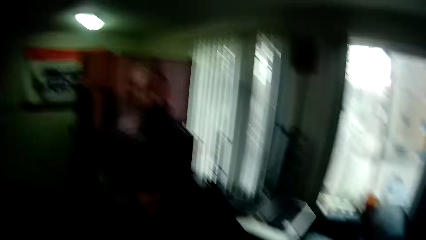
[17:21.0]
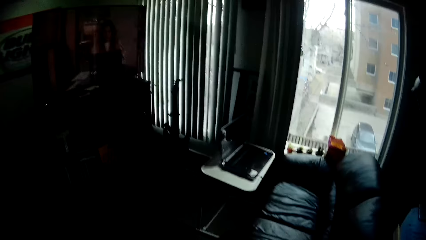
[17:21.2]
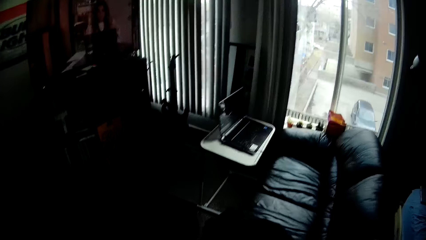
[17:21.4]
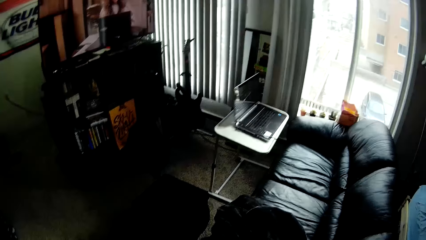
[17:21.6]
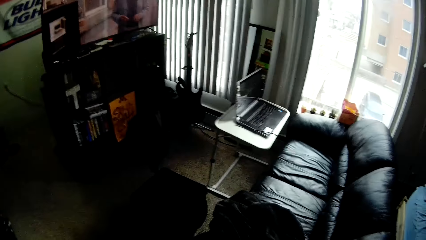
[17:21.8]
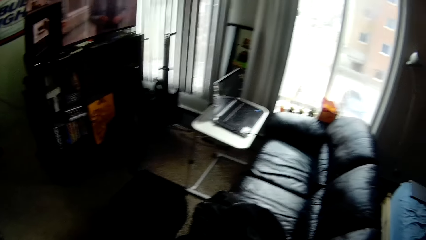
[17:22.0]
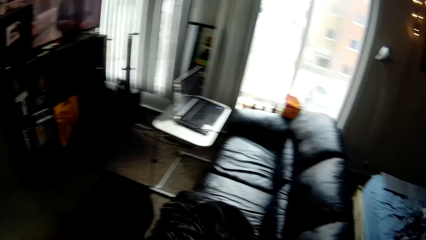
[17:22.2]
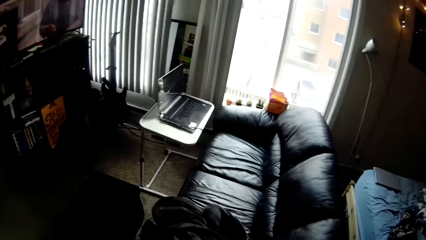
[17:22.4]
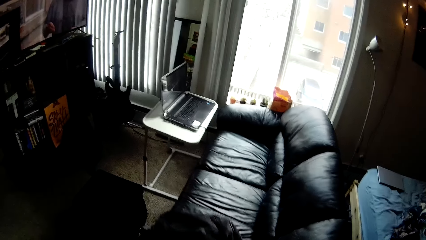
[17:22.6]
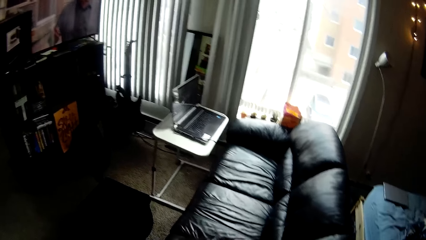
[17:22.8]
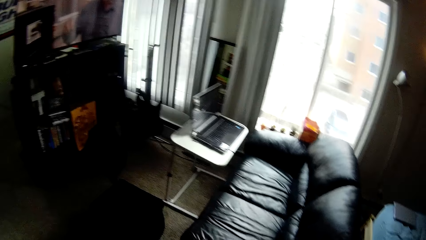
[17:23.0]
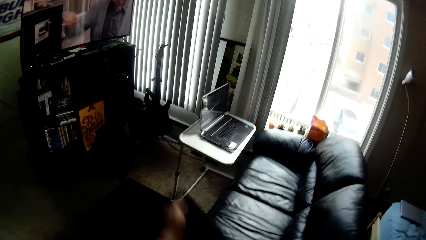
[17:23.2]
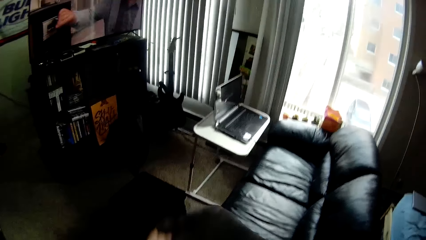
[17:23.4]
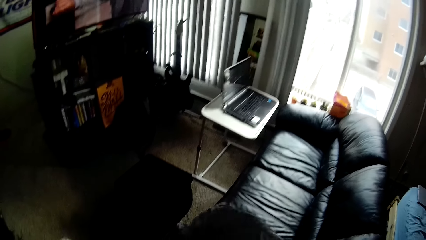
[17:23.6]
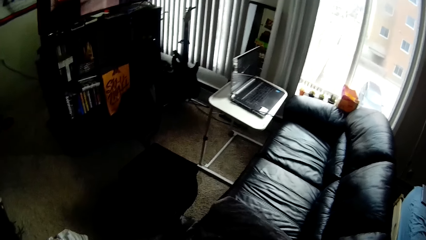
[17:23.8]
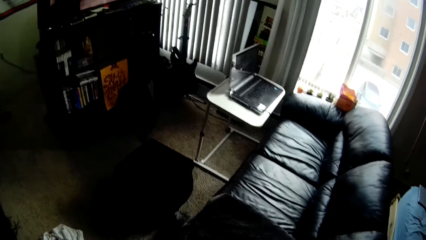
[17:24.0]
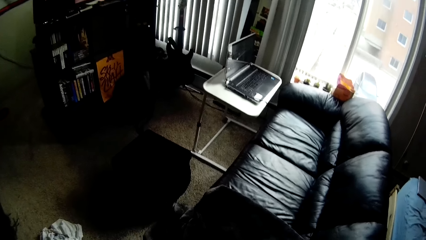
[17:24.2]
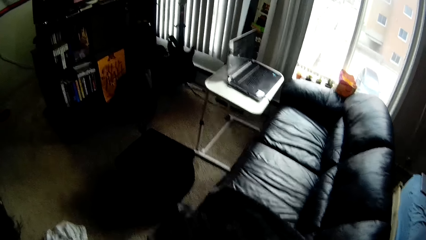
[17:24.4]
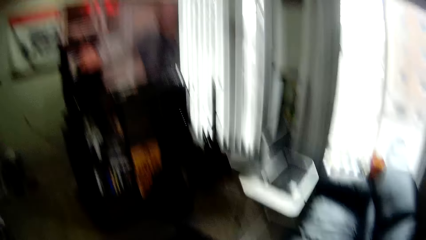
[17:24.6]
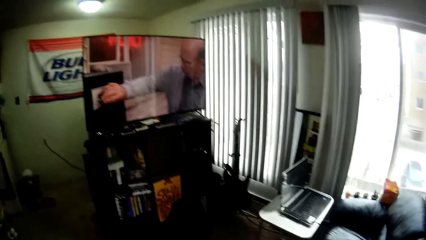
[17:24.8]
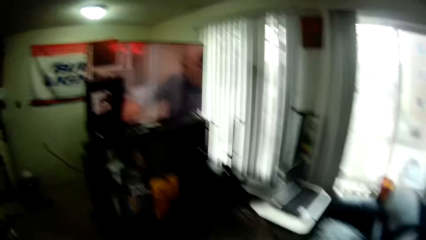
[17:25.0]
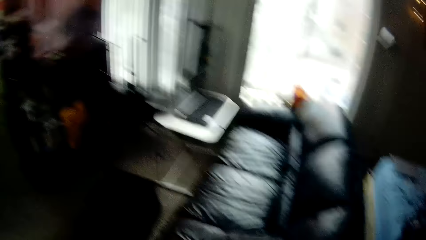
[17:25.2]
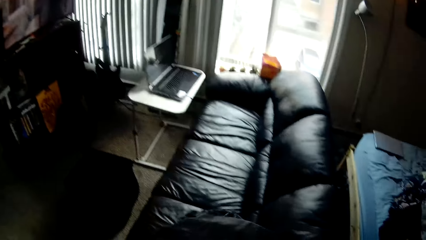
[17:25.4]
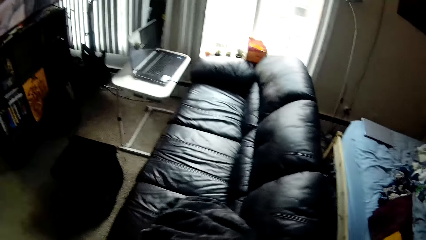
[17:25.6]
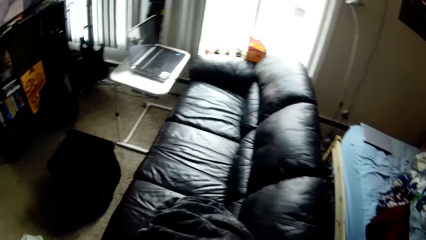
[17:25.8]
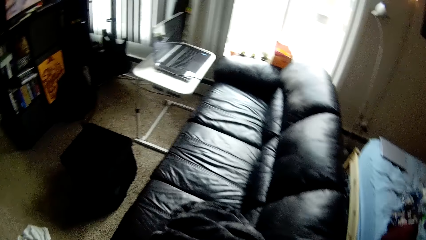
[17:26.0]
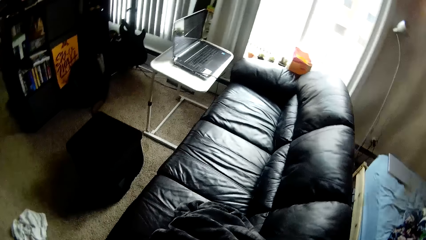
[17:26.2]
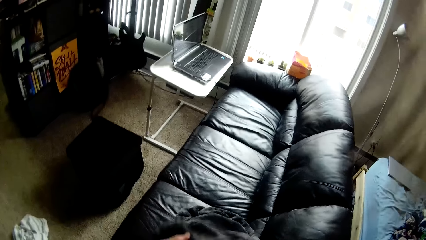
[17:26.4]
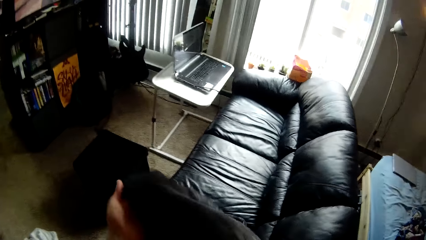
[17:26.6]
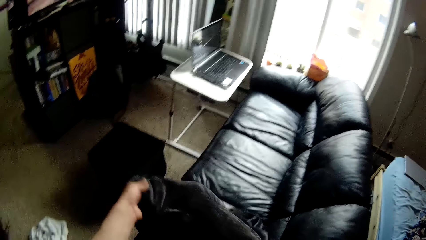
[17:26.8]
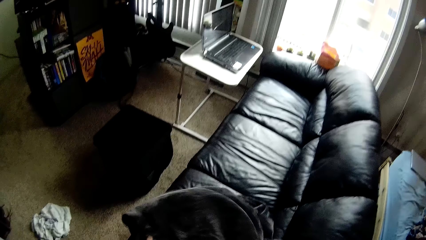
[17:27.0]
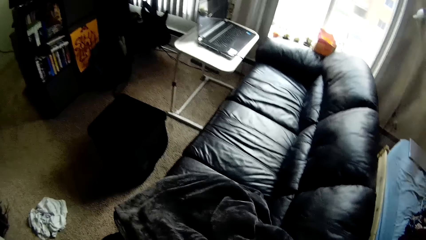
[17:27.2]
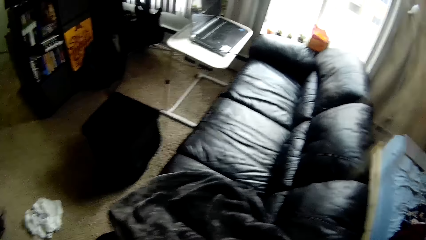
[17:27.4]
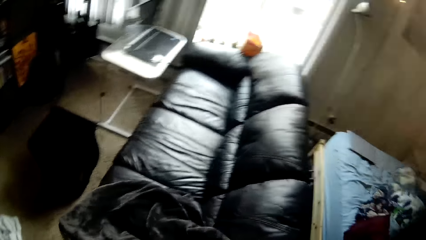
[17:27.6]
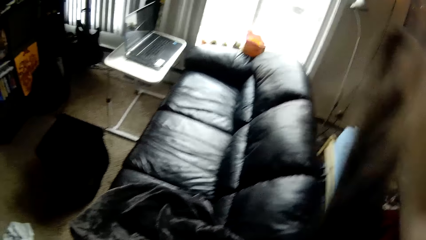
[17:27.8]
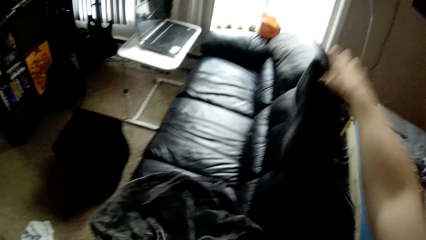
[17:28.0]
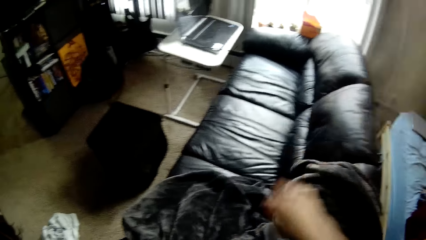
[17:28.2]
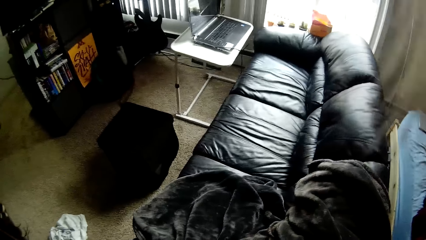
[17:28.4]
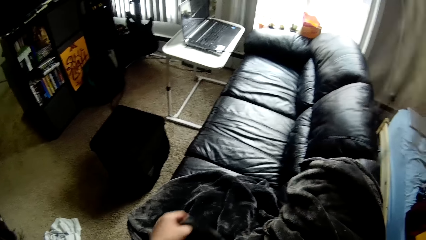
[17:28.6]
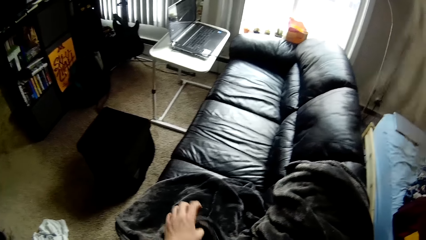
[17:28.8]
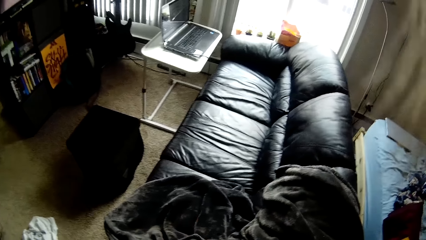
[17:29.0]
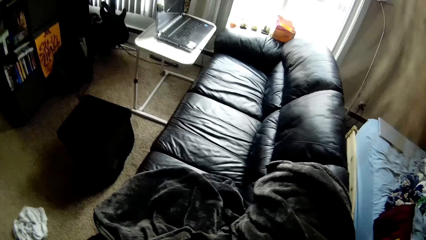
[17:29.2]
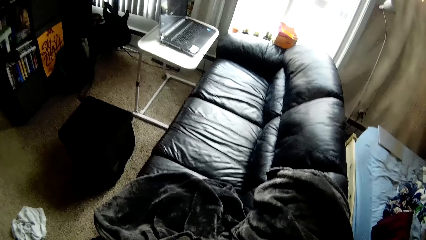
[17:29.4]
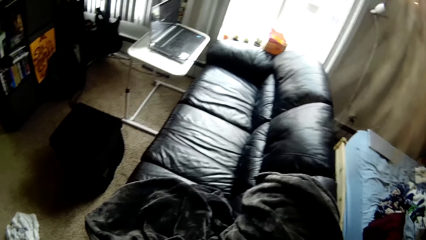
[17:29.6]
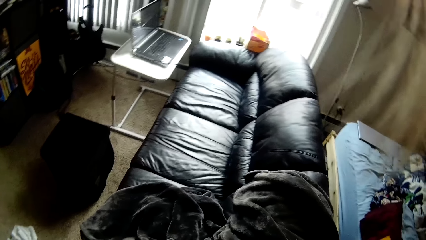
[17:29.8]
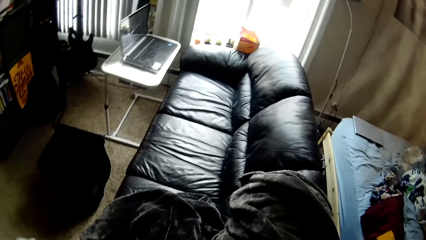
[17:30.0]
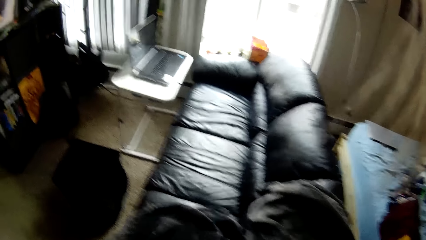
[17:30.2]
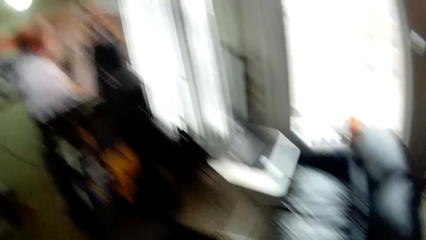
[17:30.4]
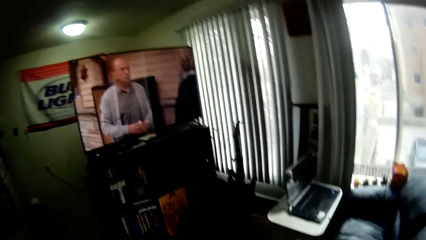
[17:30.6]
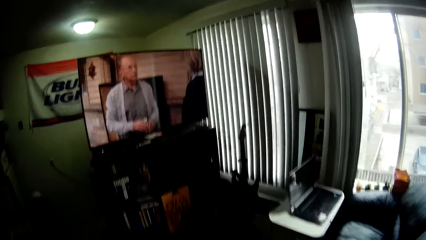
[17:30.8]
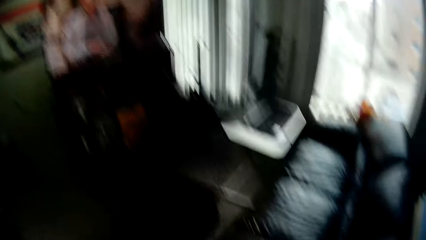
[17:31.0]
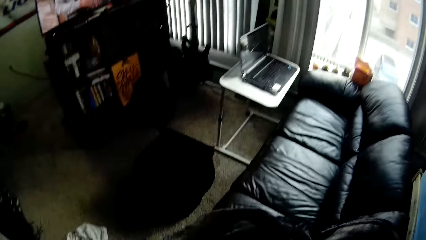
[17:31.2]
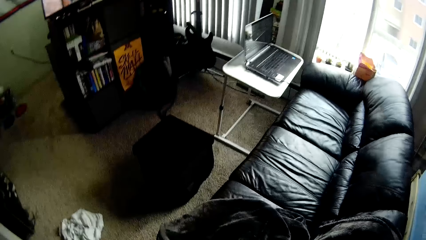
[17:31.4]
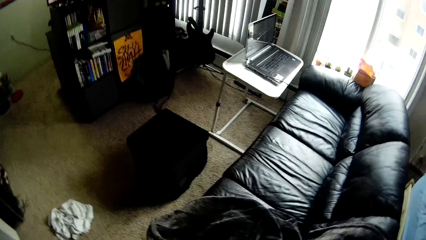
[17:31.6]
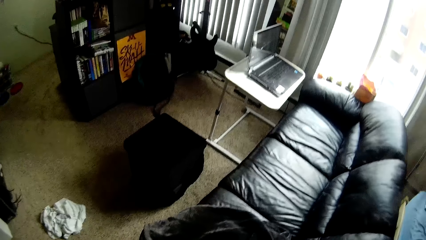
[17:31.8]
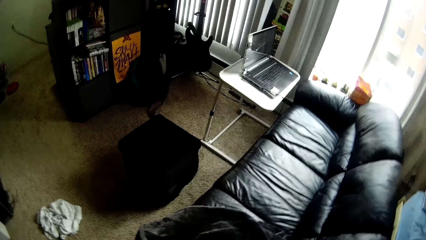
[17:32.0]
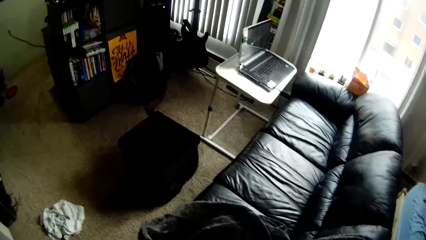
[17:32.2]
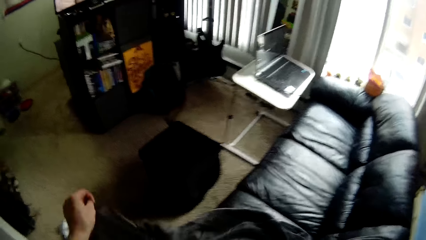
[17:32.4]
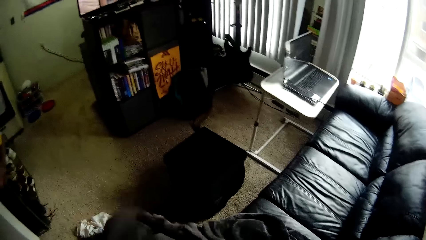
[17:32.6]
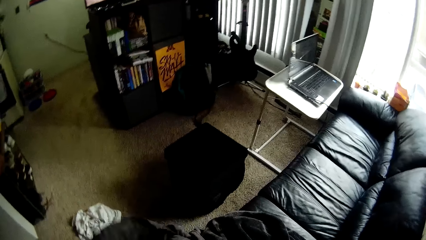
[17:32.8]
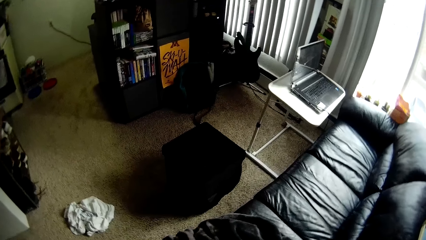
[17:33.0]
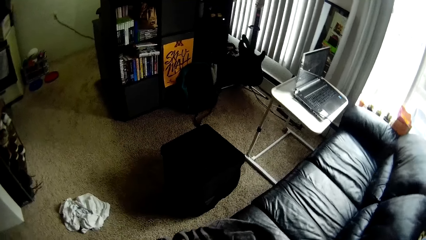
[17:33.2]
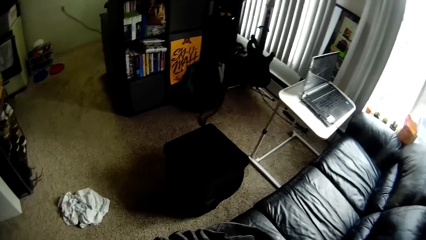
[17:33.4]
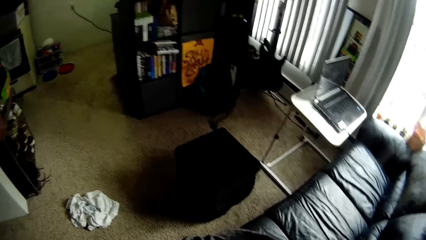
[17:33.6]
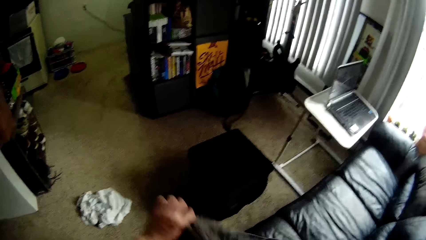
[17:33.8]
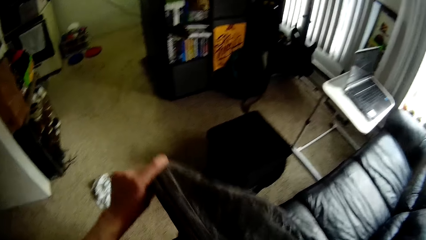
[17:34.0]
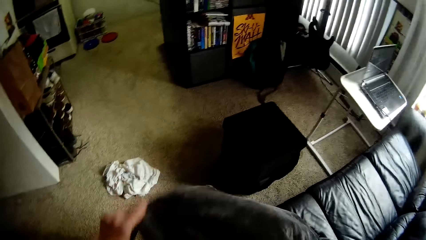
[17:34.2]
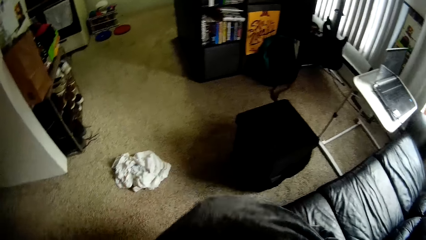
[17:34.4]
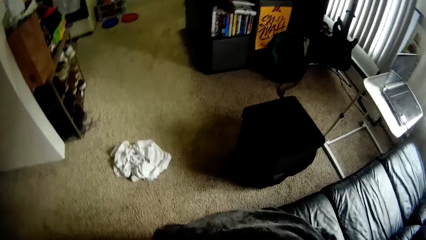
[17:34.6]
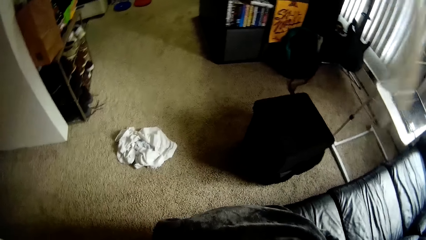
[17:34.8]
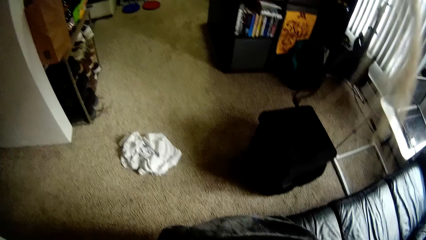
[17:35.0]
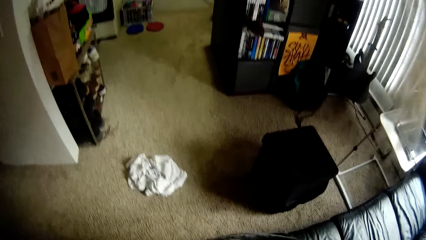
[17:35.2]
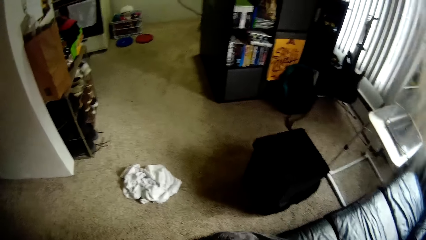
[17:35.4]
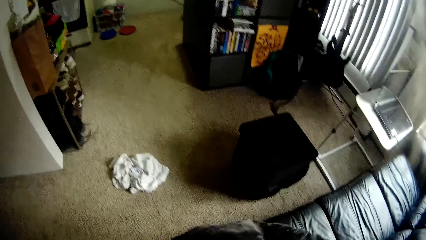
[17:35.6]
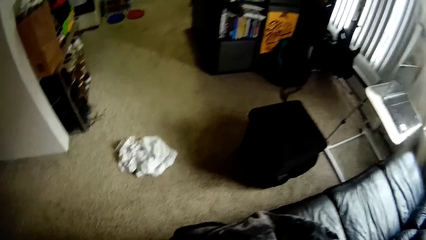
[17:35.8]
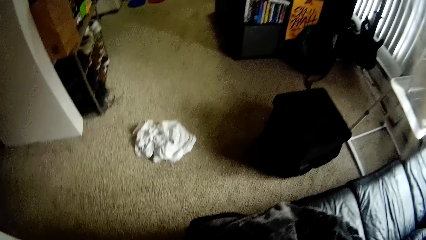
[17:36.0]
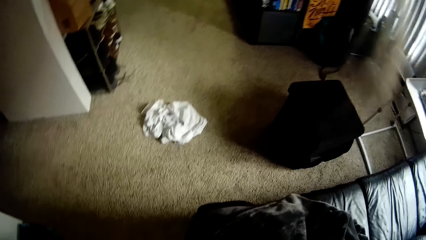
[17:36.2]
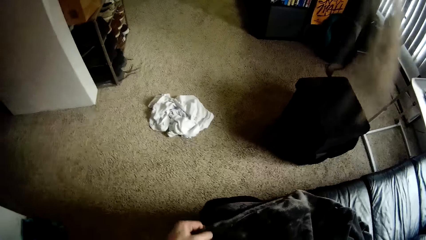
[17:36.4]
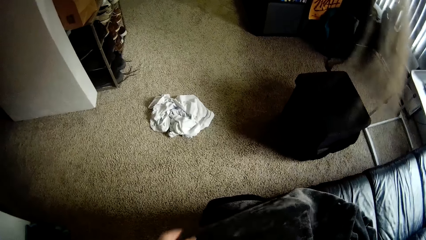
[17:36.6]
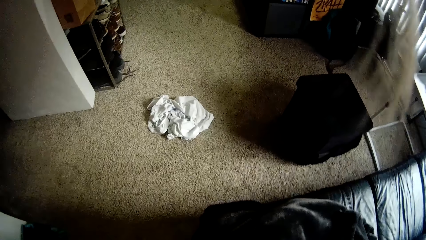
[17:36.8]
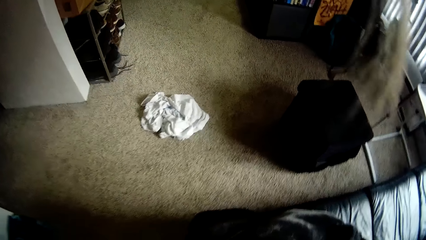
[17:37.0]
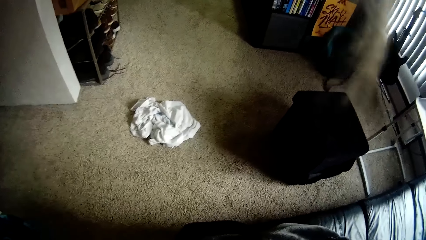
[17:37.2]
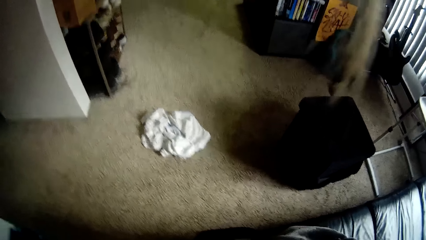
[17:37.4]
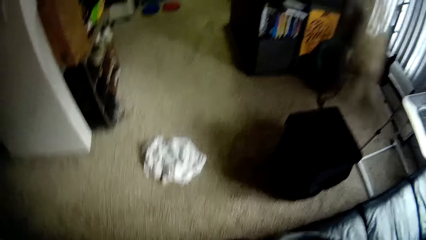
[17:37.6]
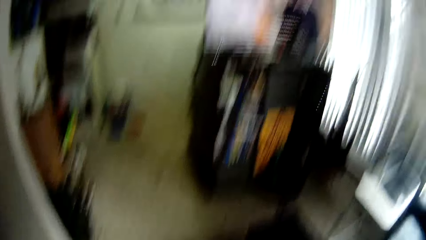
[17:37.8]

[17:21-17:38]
The camera wearer looks around a room. They spread out another duvet on the sofa with both hands. They adjust a piece of cloth on a seat. They look around the room. They adjust the piece of cloth on the seat.
